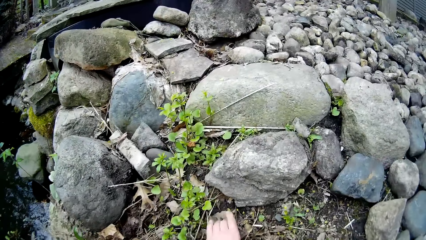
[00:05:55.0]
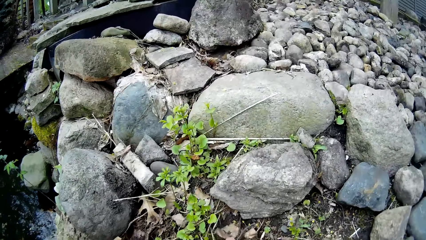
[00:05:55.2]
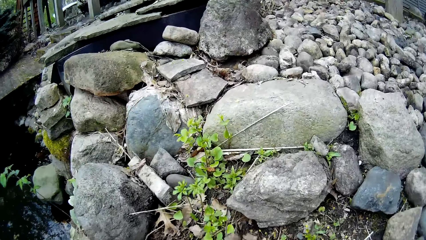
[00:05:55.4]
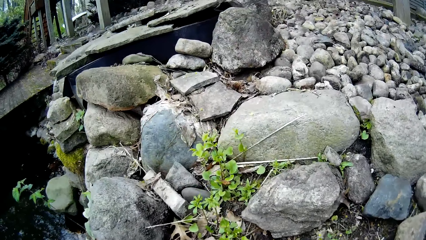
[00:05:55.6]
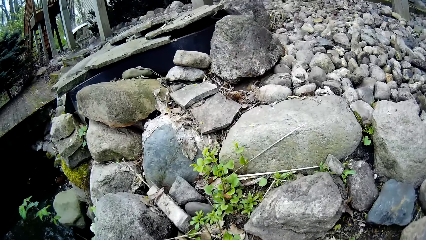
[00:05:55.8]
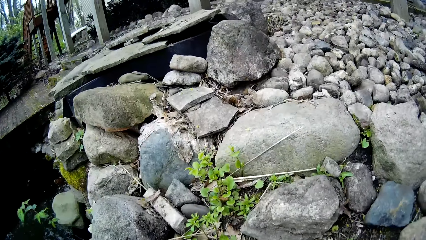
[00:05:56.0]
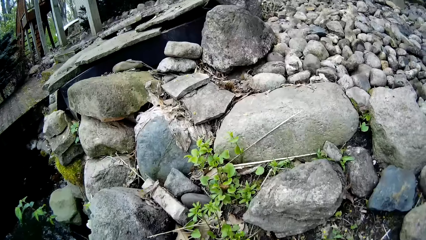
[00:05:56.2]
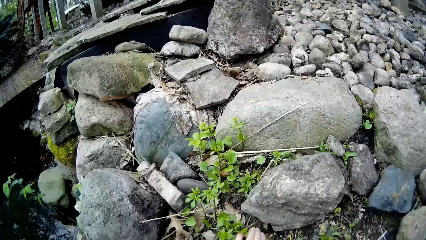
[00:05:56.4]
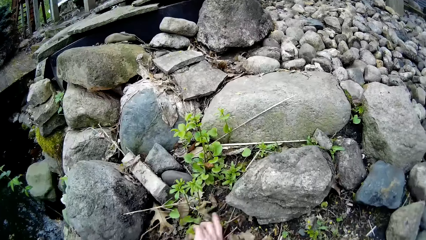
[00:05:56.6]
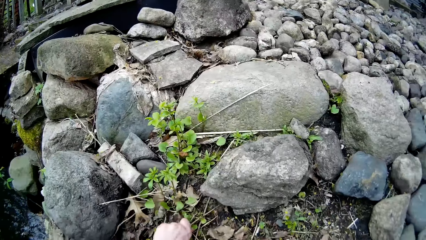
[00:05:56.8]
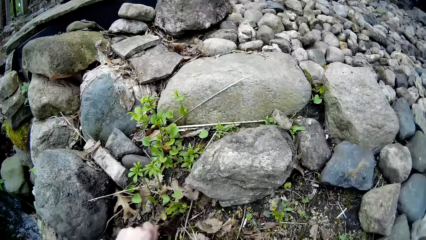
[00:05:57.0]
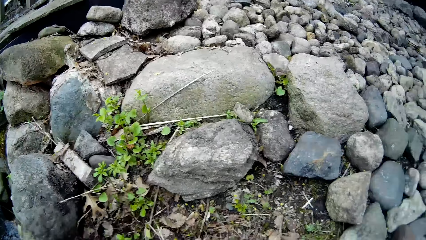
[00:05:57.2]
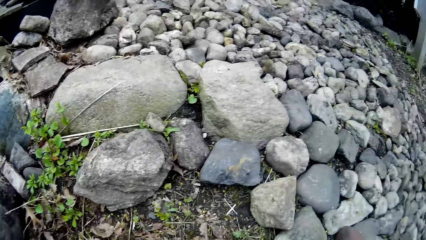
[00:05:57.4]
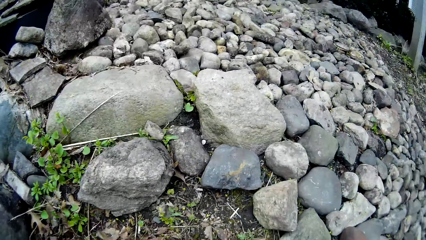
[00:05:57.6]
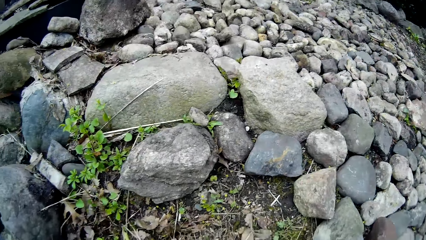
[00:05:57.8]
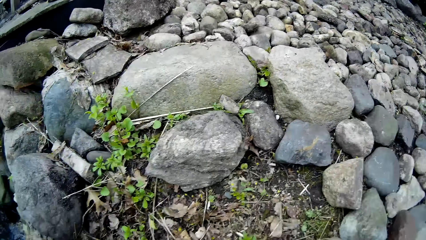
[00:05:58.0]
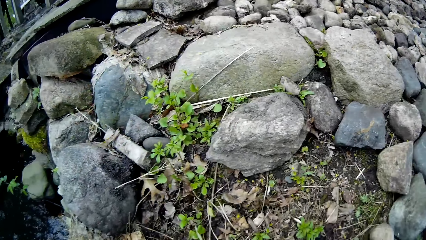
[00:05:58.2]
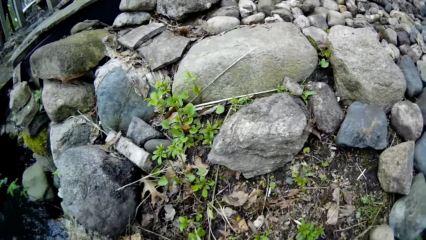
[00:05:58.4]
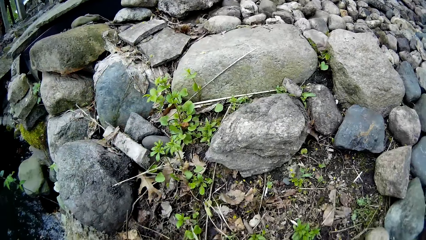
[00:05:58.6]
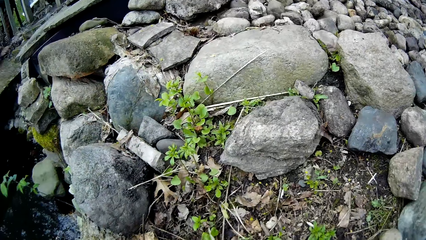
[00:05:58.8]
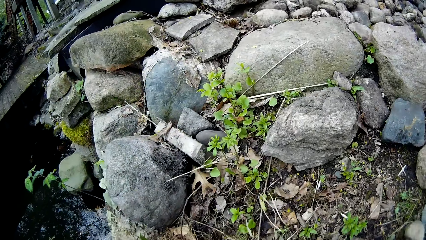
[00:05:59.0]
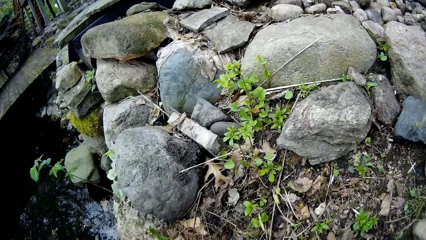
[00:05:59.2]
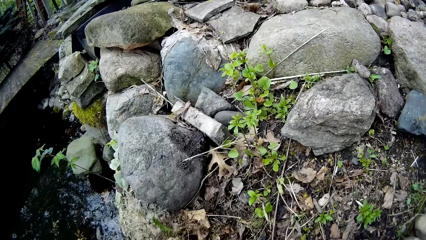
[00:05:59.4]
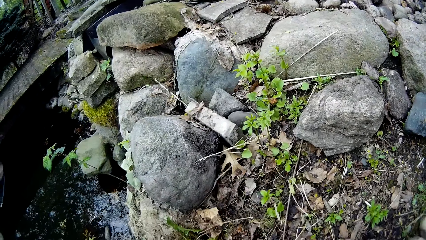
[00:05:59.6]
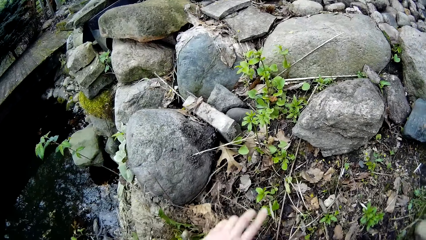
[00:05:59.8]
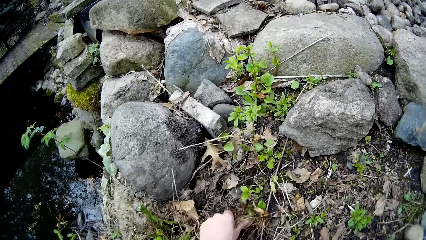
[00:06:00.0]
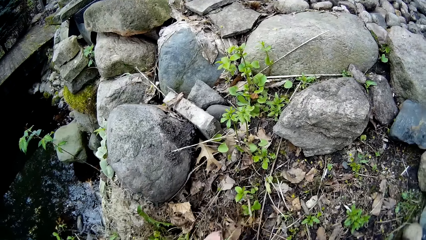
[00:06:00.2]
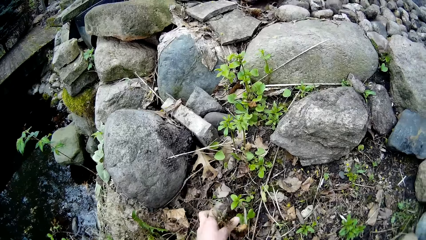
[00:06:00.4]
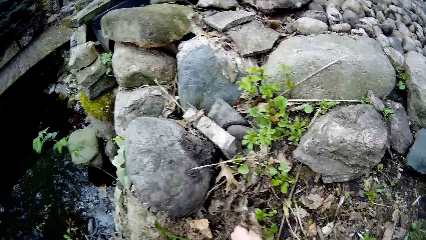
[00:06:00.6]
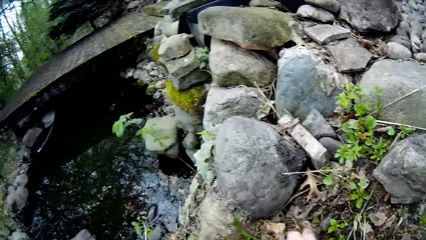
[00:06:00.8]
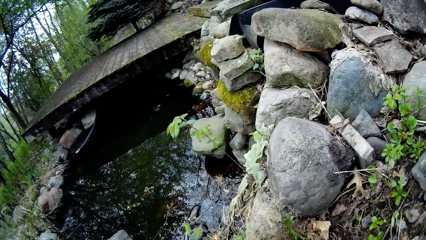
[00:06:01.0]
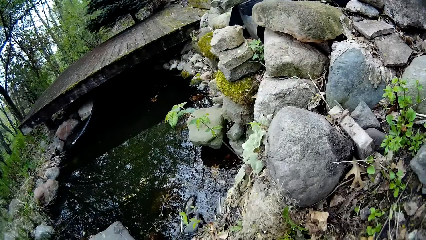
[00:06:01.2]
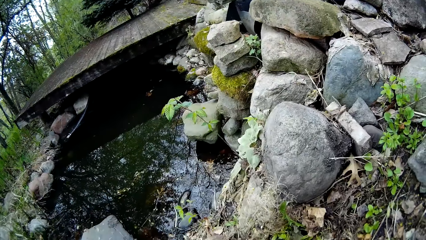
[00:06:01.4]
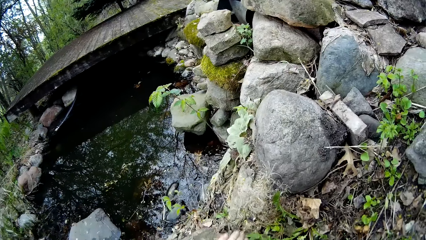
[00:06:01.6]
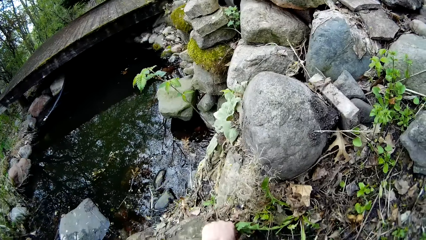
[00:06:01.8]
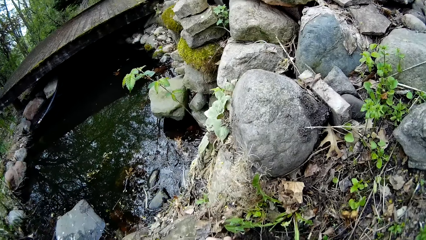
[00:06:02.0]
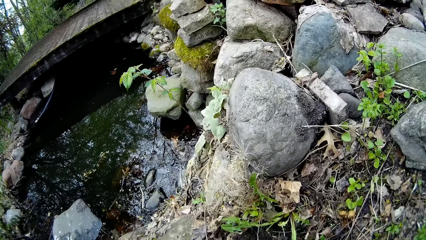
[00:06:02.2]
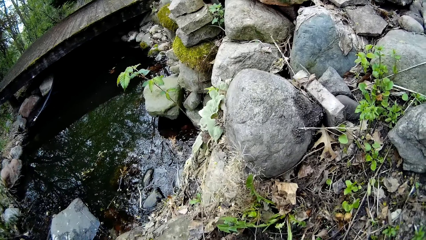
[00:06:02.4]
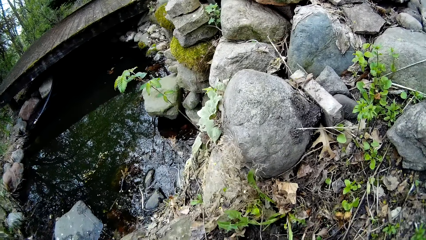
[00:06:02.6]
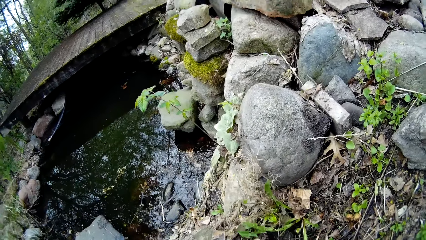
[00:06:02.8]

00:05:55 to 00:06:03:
The camera wearer pulls out weed from the shrub with her left hand. She packs dried grasses from the shrub with her left hand. She pulls out weed from the shrub with her left hand.

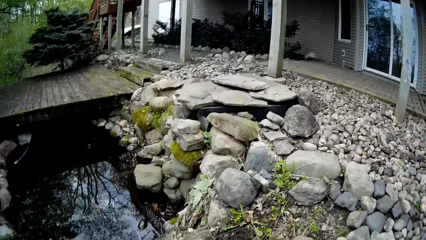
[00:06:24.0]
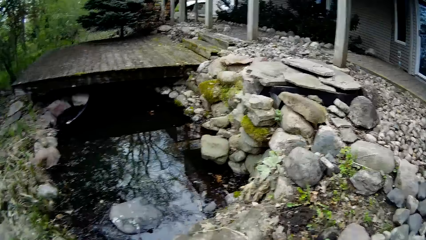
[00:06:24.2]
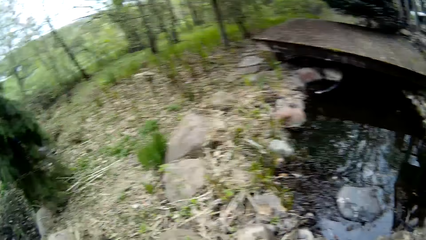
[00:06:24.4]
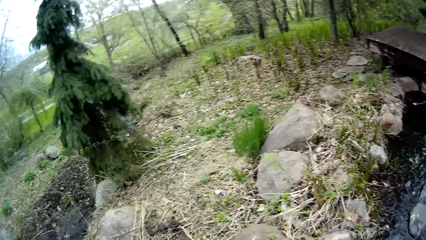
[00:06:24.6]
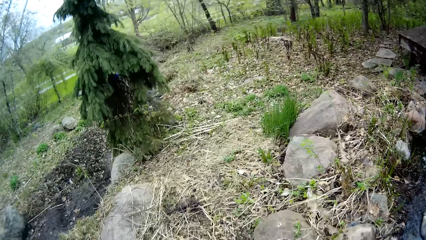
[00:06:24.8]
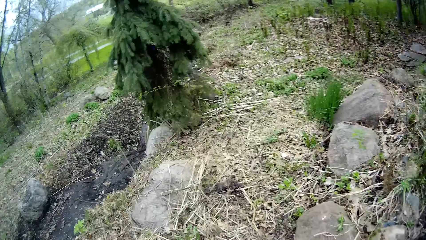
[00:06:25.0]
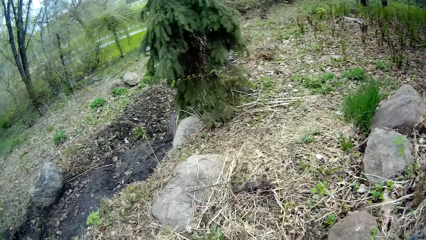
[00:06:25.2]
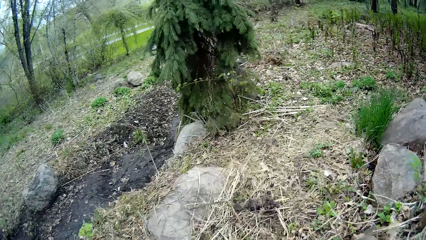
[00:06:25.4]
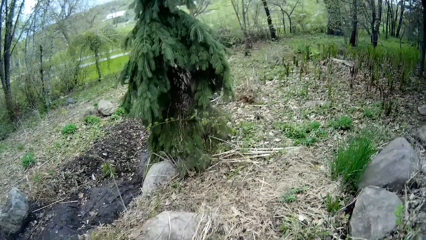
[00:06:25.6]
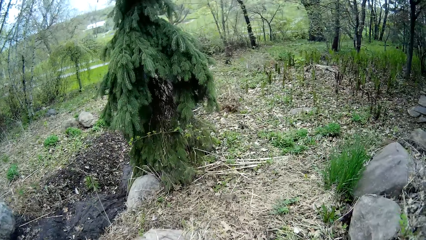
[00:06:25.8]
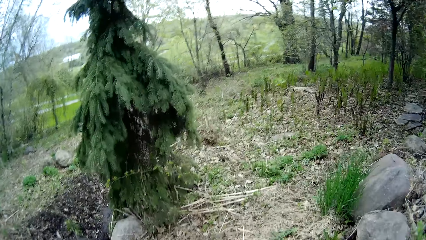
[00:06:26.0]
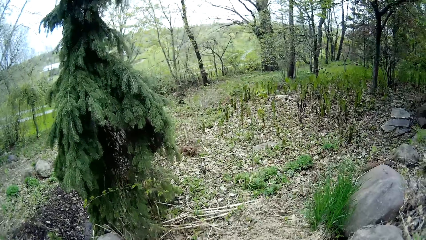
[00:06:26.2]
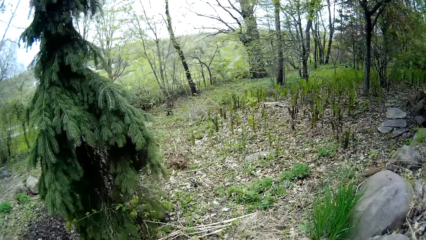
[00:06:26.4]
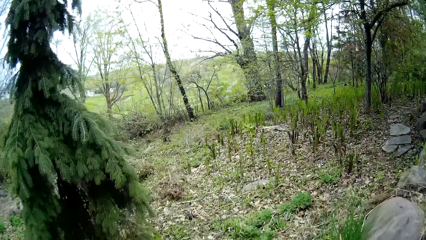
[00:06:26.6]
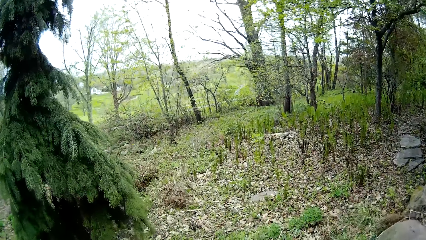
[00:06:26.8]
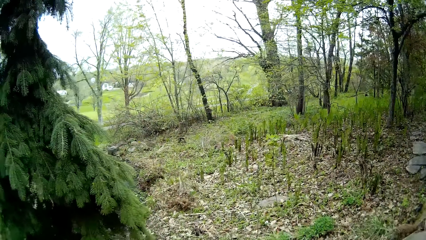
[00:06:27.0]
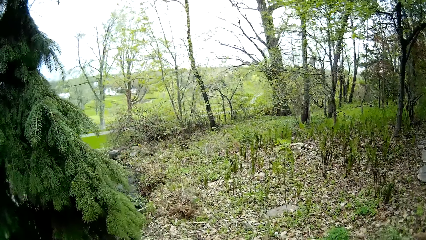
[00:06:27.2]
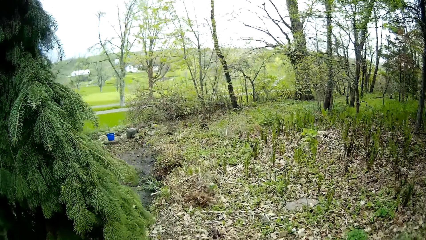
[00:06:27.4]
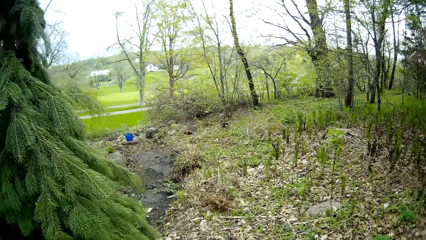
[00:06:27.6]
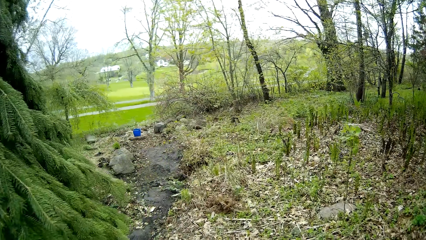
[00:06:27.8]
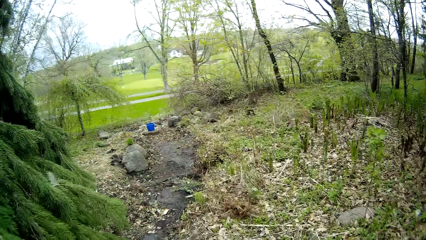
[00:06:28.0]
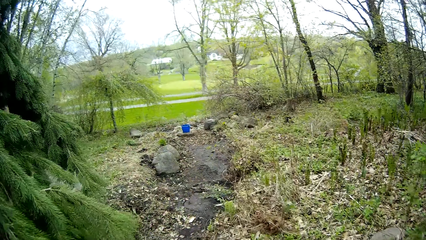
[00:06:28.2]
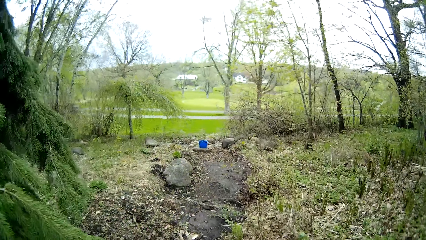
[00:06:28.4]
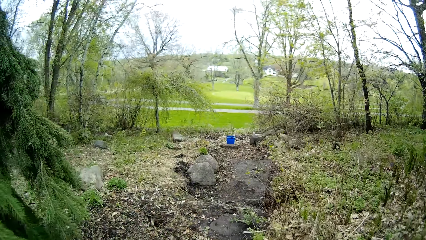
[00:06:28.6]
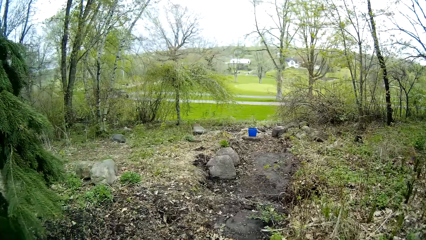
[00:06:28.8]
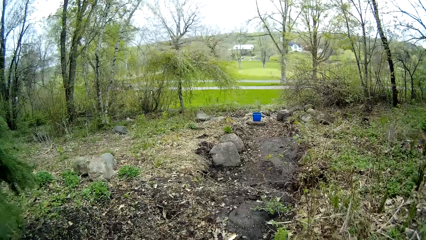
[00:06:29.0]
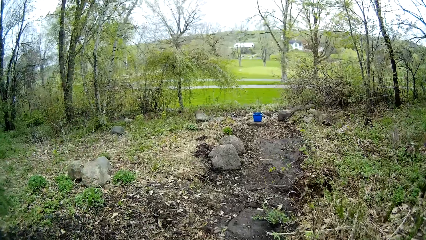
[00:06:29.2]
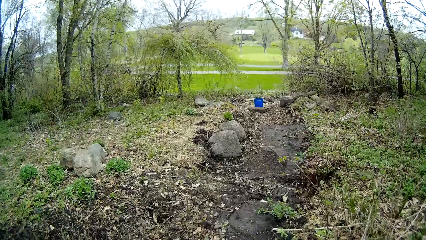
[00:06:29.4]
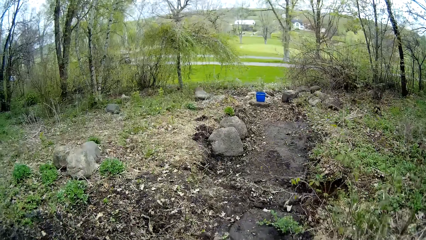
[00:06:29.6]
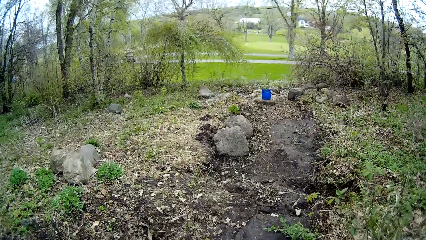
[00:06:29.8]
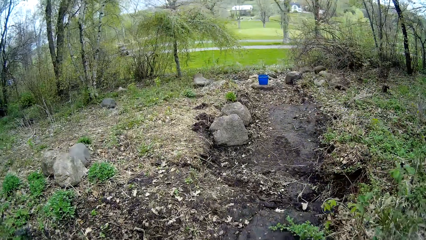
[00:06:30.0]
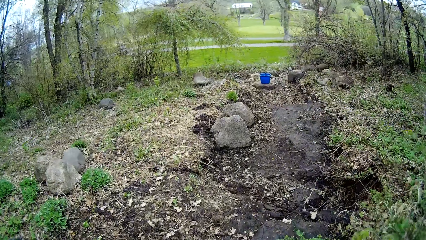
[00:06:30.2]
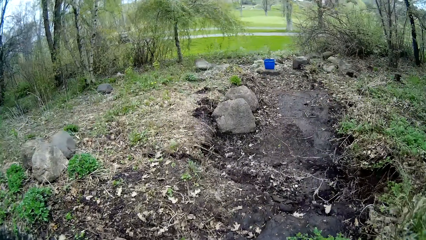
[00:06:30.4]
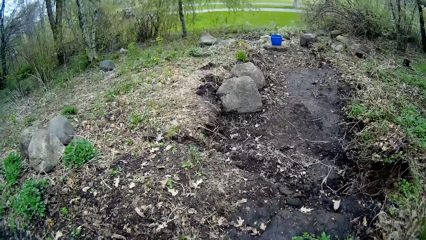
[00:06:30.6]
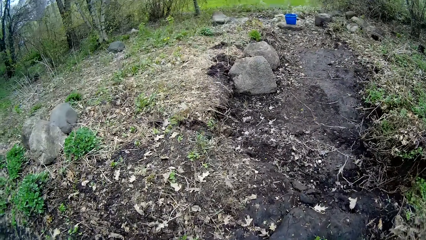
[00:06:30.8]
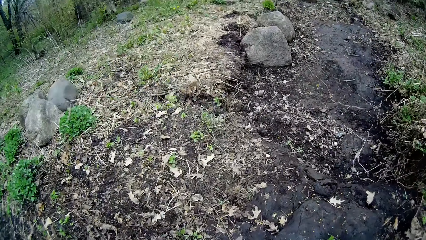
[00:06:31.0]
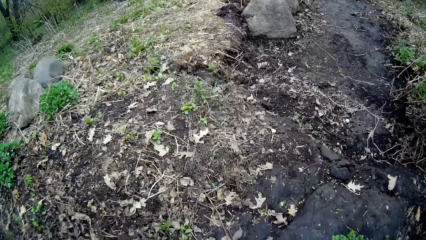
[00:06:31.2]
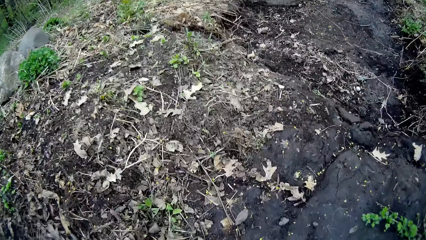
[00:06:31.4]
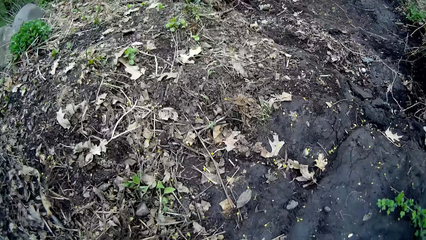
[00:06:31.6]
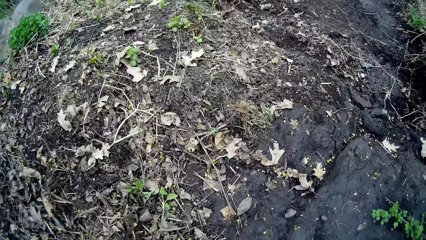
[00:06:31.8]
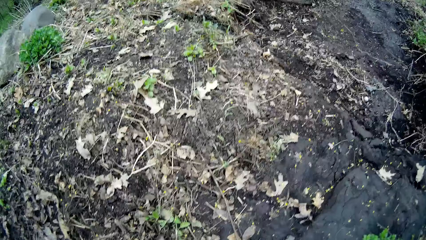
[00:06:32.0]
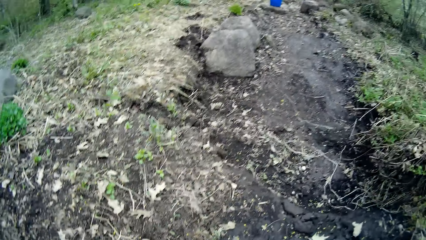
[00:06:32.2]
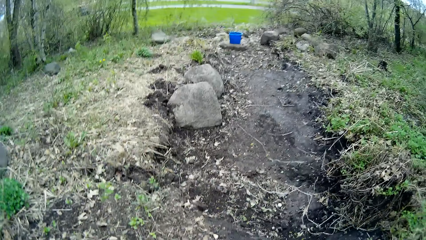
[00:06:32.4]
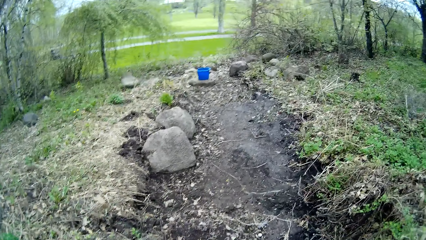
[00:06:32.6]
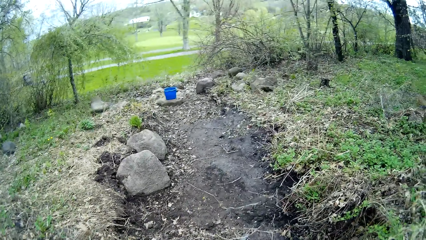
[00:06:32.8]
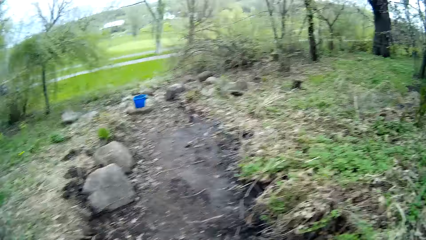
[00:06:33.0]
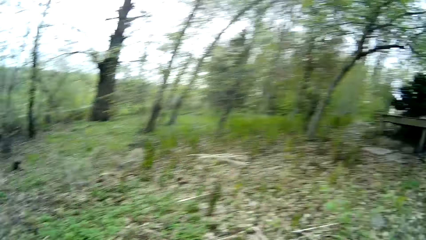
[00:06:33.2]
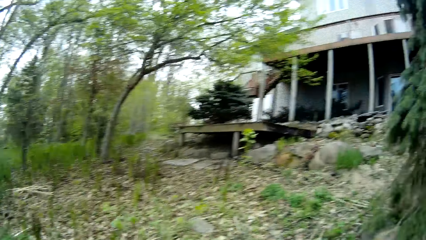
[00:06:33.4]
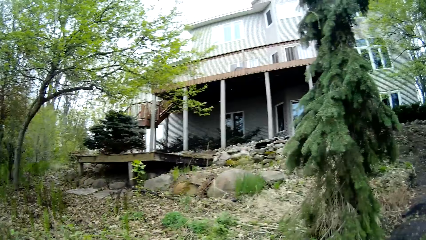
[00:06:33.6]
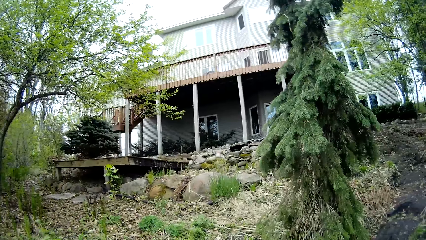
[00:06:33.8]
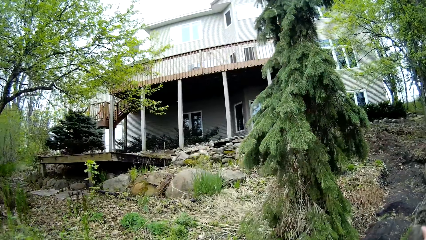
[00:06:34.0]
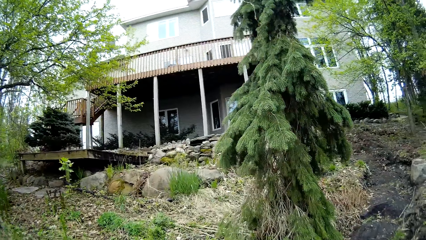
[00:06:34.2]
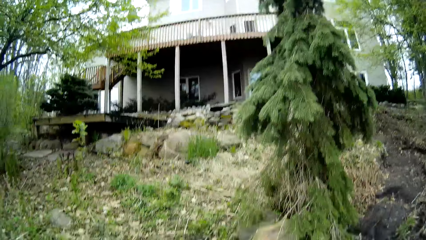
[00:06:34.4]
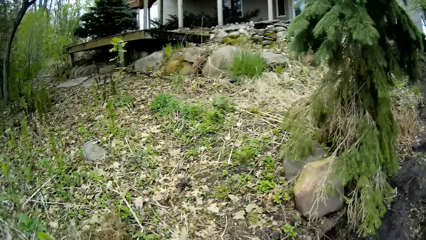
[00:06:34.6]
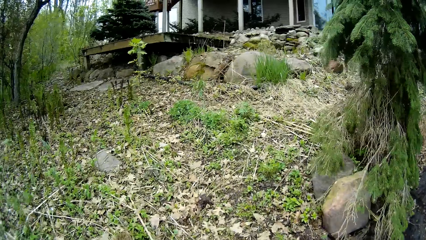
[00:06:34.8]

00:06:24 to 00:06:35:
The camera wearer walks around the compound.
